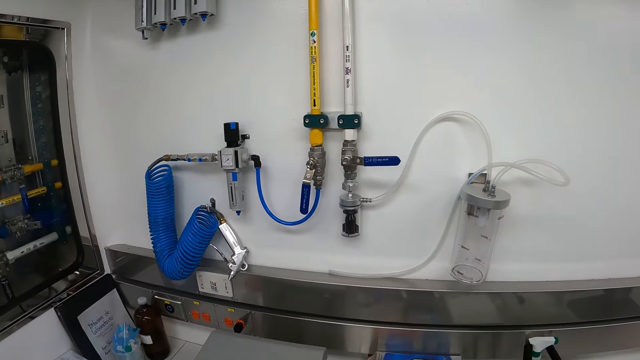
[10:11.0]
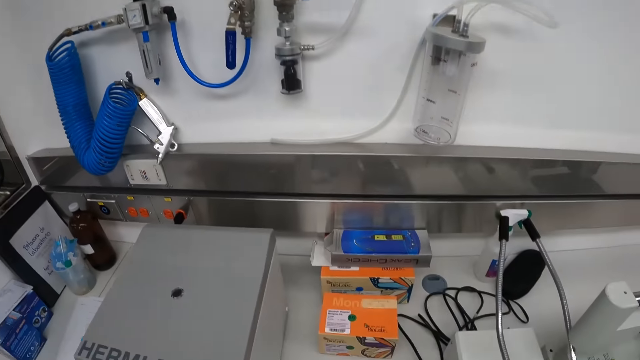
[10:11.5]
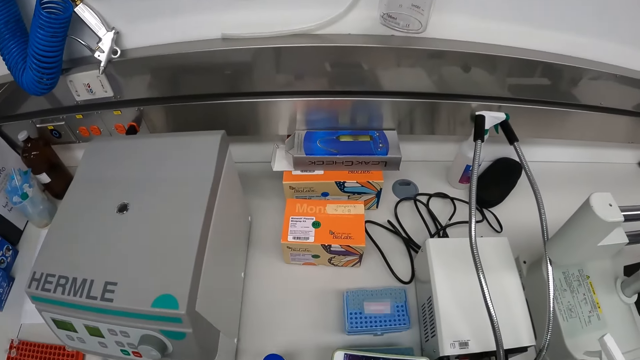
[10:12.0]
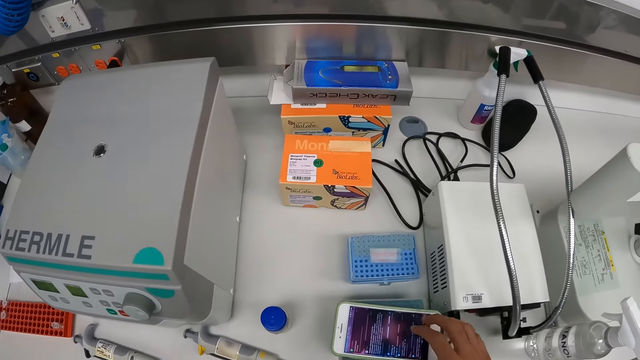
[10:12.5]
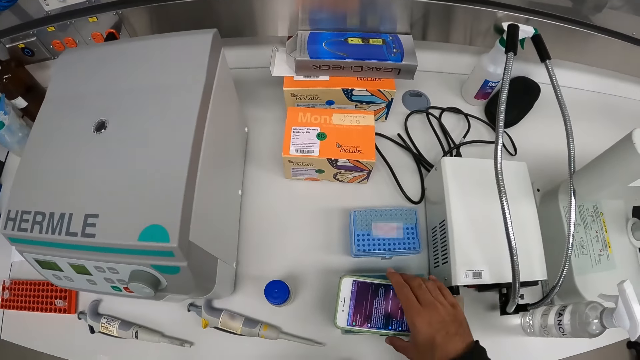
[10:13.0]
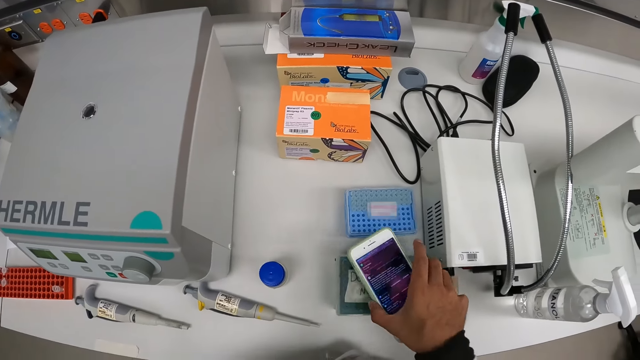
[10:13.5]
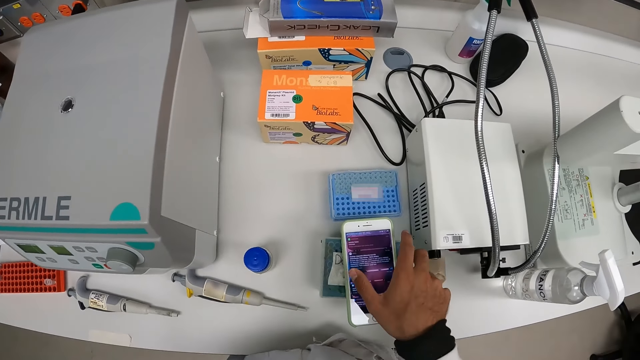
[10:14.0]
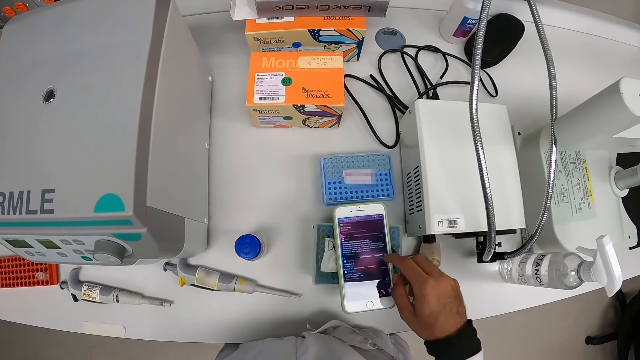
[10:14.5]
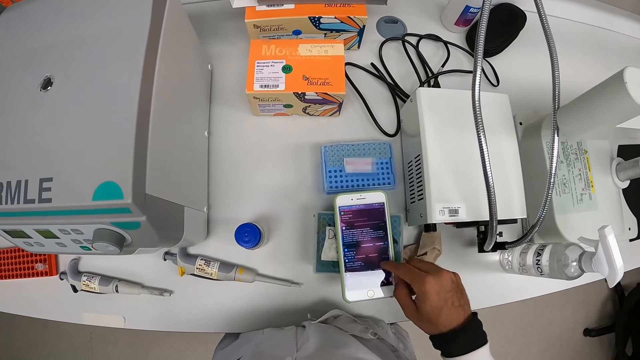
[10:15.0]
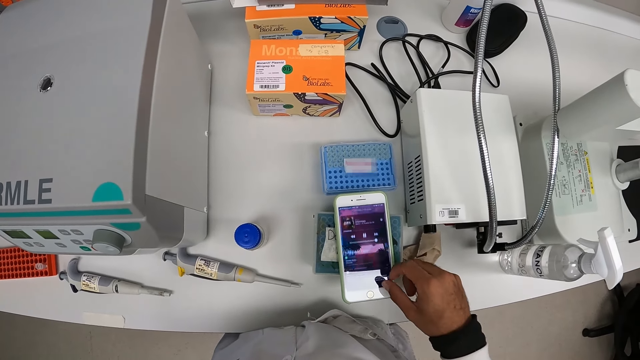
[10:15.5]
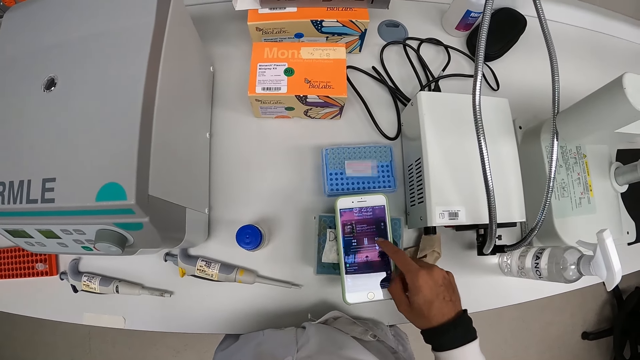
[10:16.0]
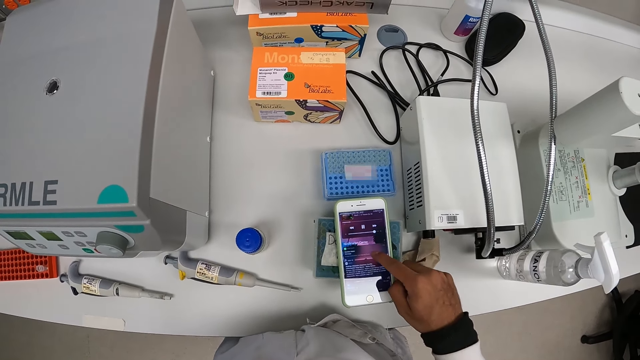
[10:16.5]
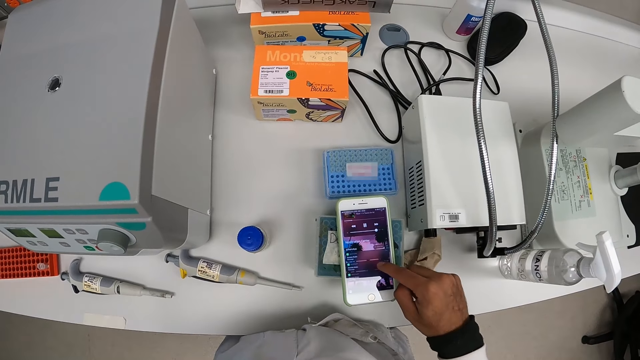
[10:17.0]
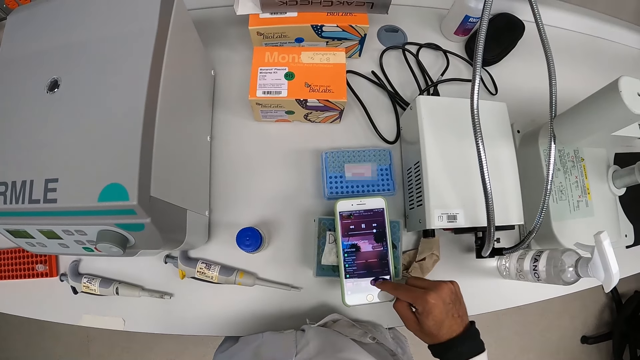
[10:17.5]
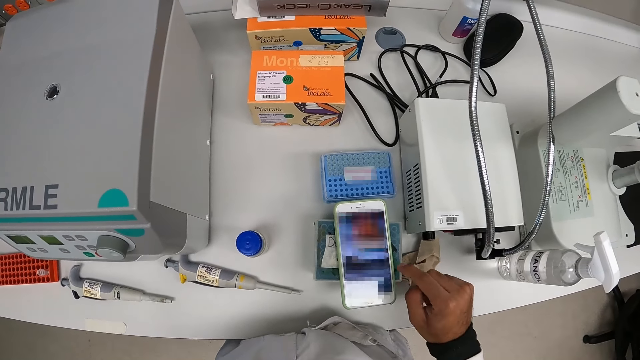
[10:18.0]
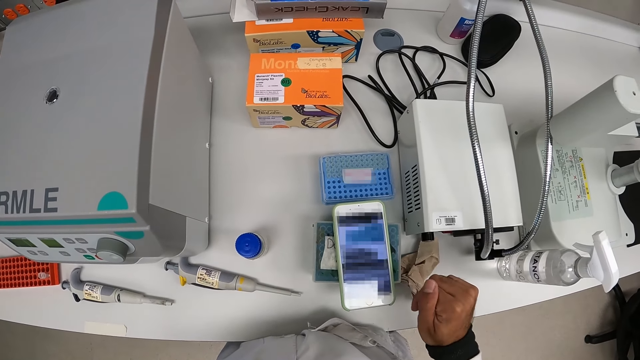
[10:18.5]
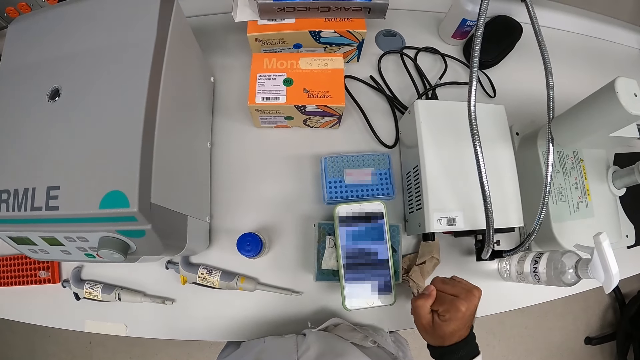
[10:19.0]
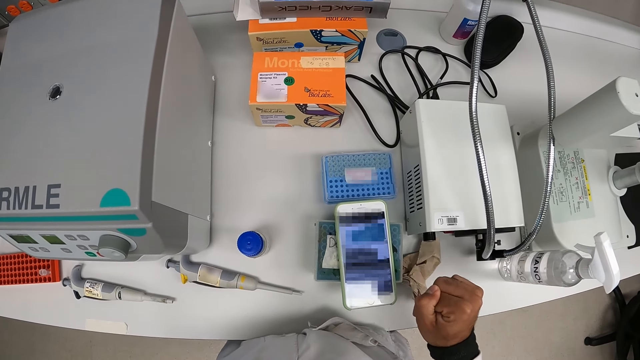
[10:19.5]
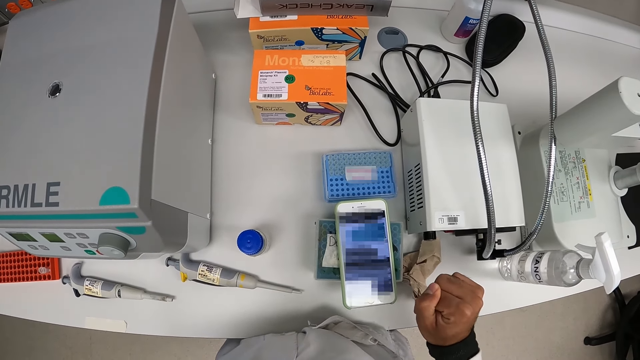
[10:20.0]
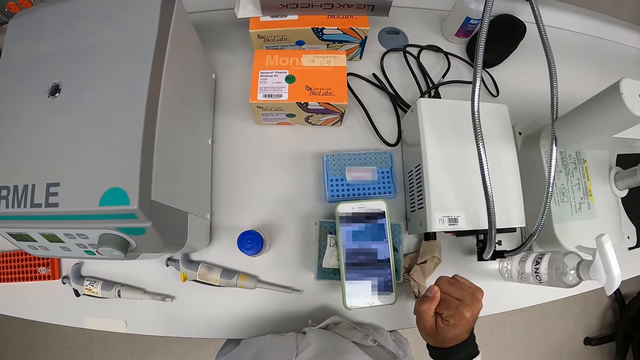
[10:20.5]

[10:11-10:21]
The camera wearer rotates the phone. He operates the phone on the container on the table with his right hand. He scrolls the phone.

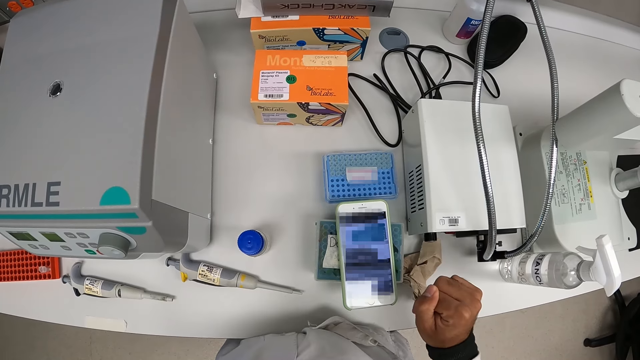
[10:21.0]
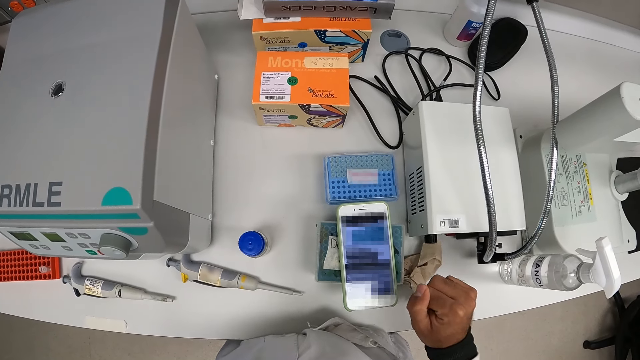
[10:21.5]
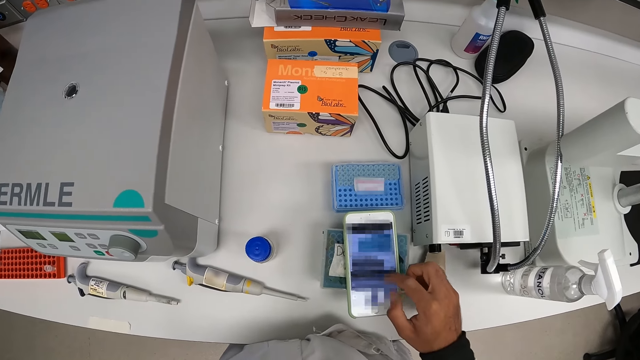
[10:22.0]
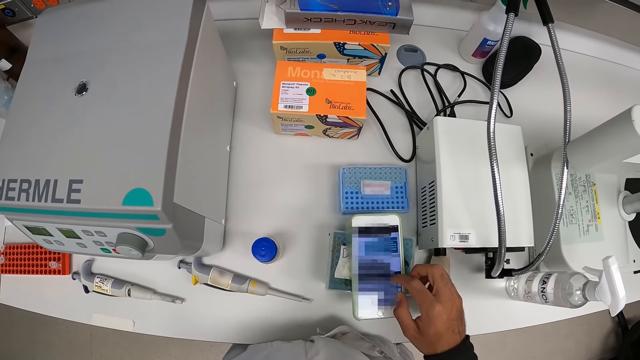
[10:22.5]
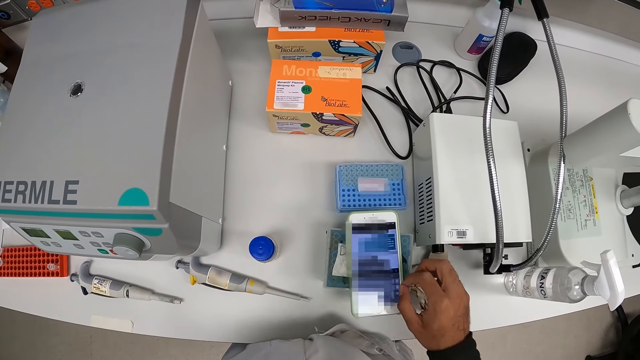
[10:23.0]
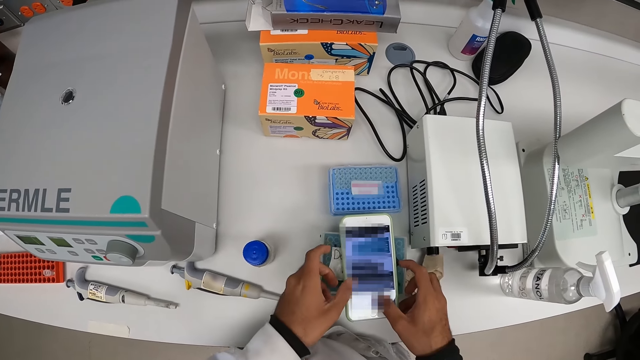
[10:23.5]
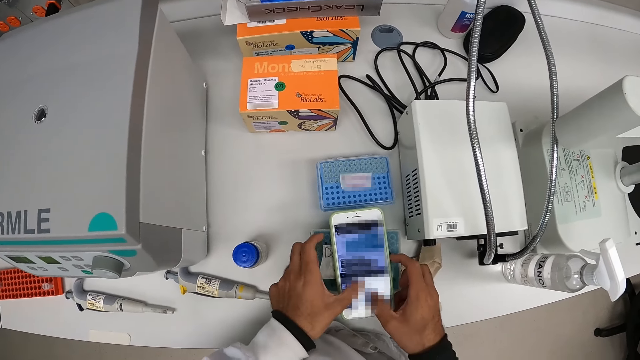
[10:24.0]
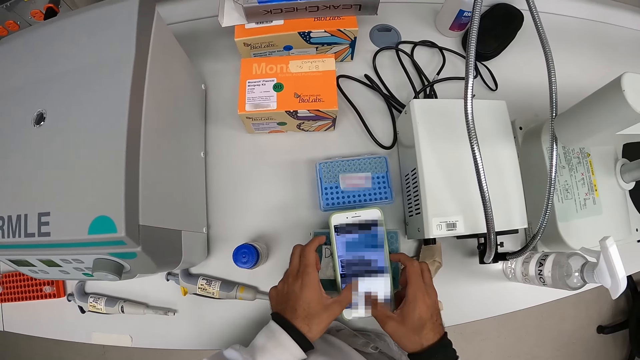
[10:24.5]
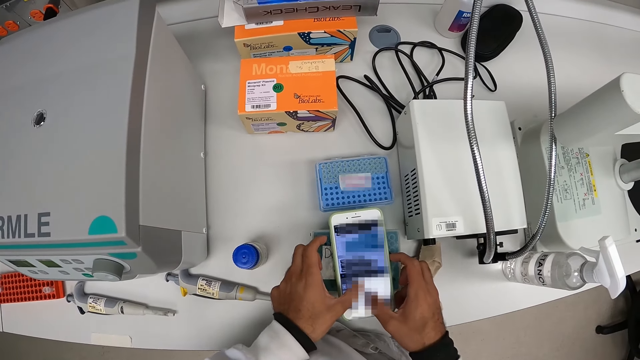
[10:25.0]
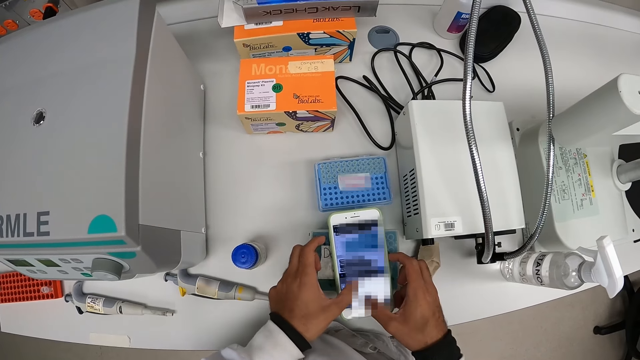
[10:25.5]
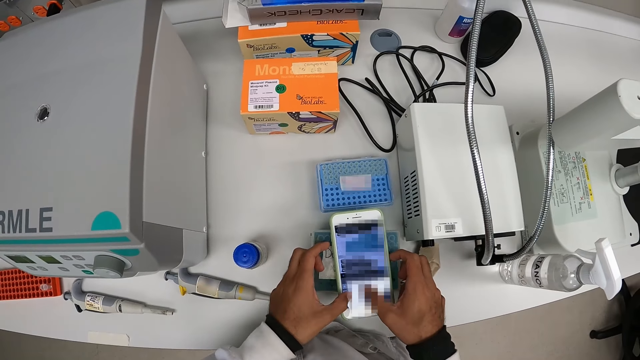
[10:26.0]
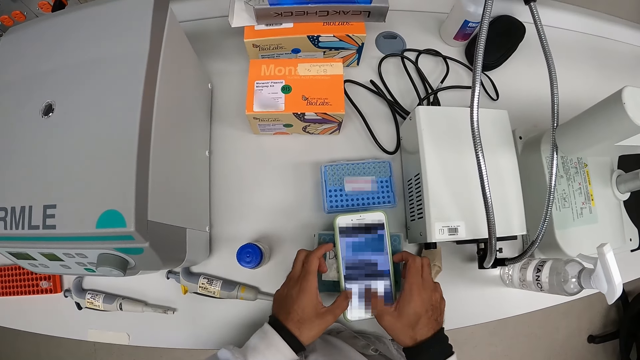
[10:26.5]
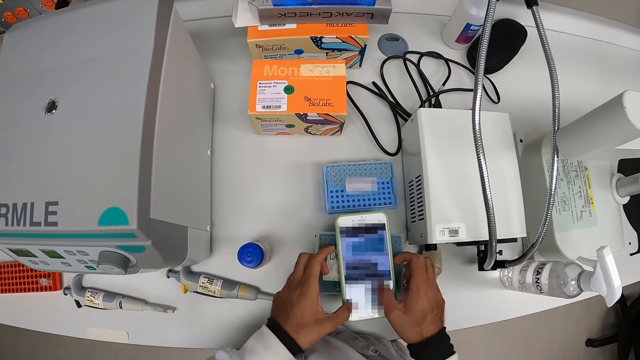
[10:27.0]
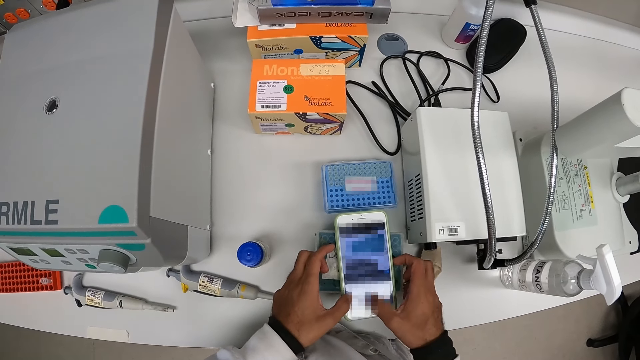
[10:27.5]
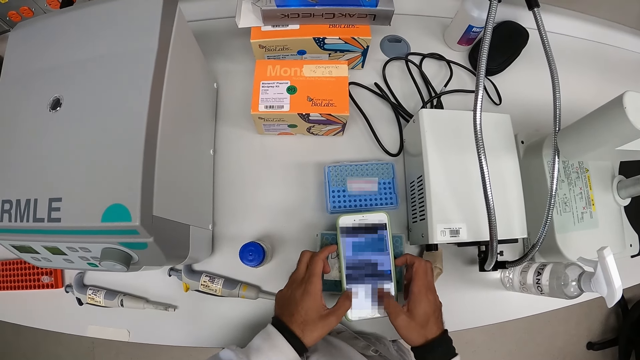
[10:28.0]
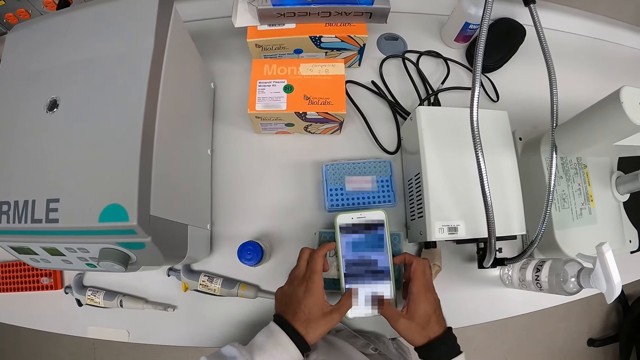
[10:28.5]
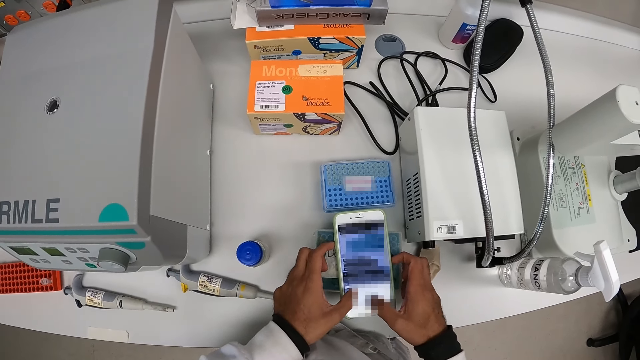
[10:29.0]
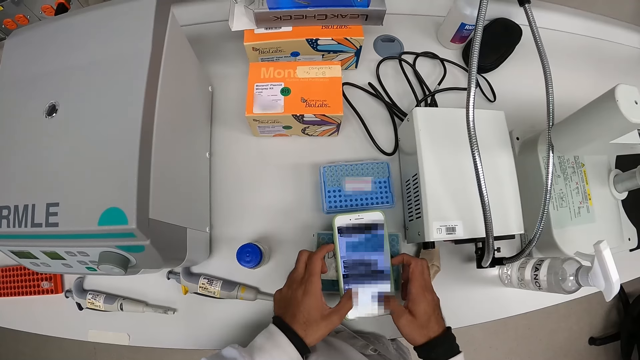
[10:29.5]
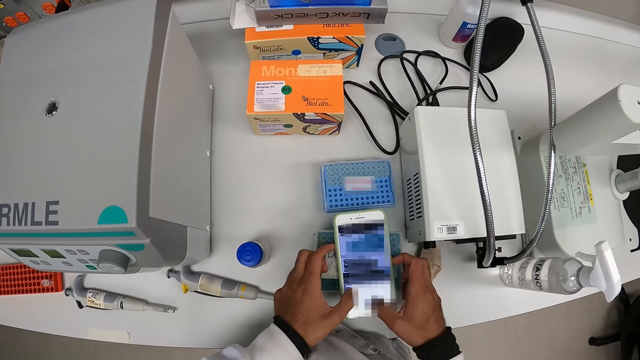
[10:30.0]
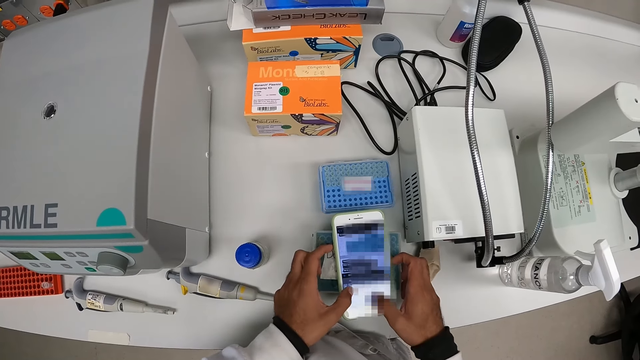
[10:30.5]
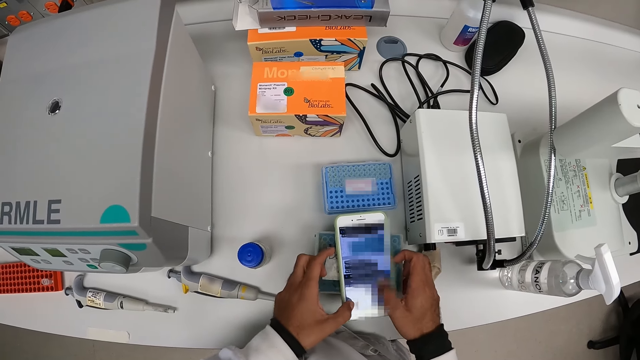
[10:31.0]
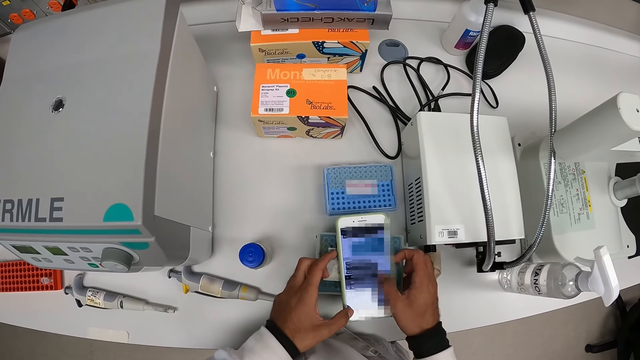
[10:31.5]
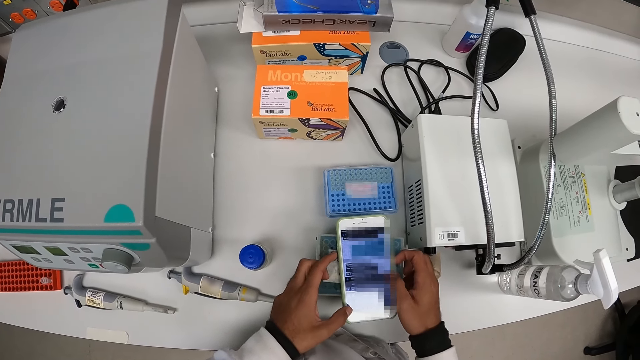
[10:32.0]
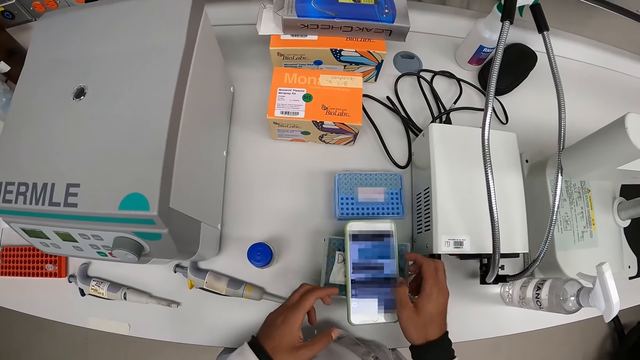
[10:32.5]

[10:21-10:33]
The camera wearer operates the phone on the container on the table with both hands.
